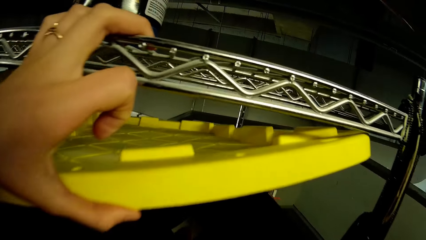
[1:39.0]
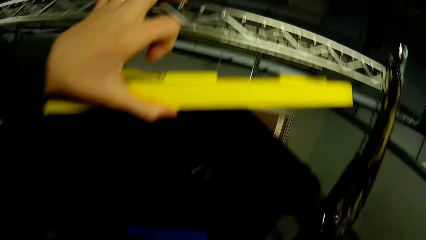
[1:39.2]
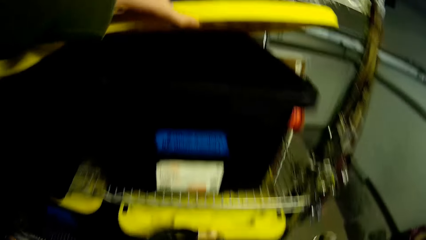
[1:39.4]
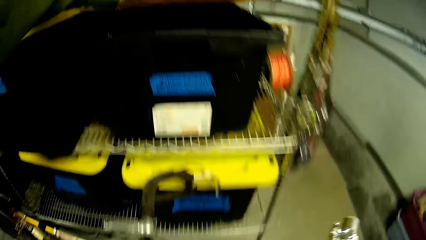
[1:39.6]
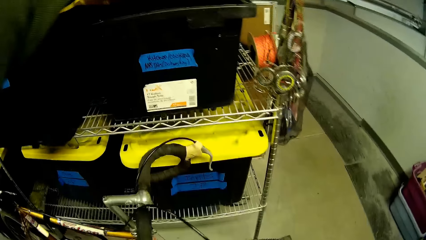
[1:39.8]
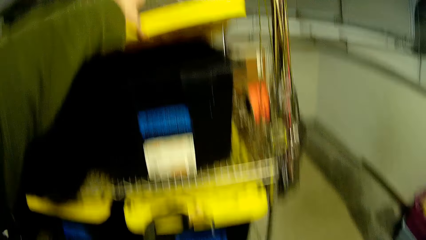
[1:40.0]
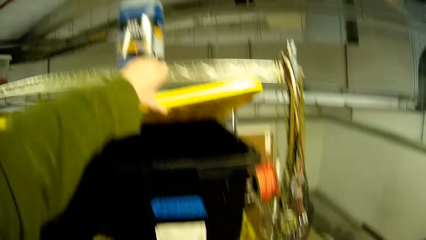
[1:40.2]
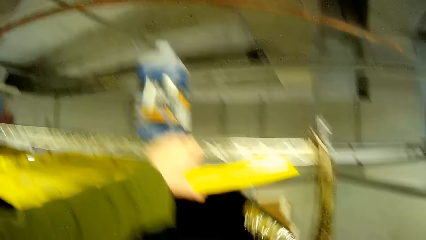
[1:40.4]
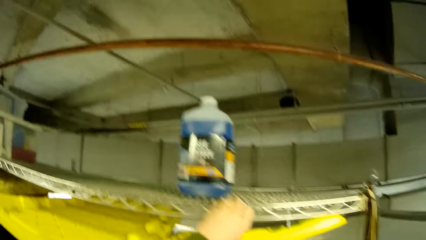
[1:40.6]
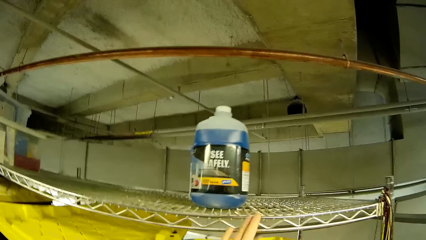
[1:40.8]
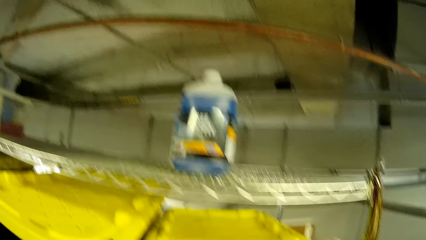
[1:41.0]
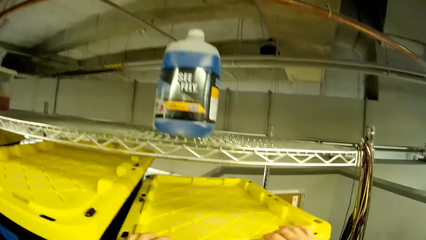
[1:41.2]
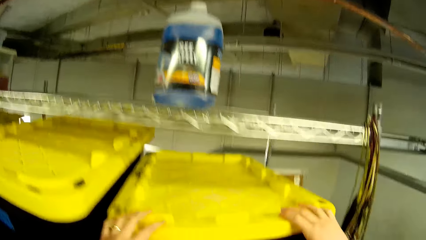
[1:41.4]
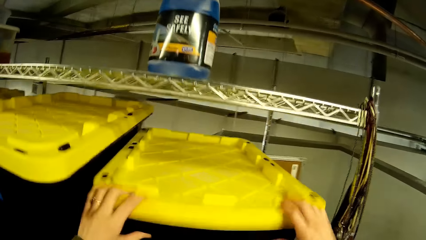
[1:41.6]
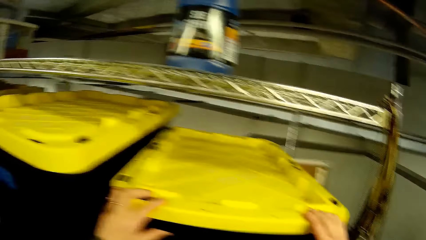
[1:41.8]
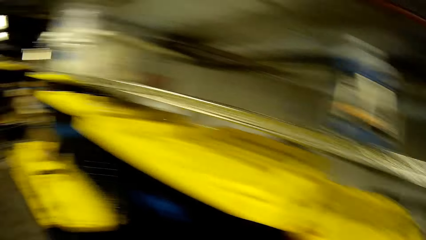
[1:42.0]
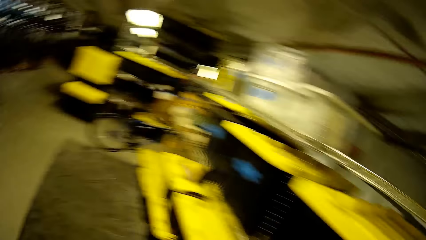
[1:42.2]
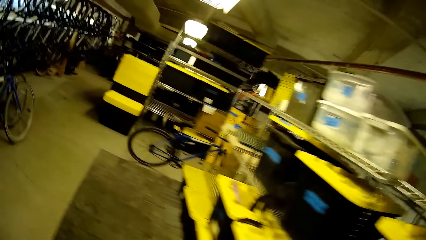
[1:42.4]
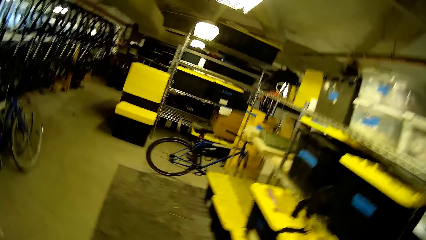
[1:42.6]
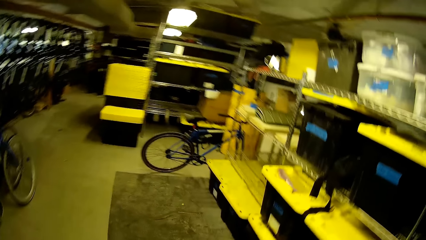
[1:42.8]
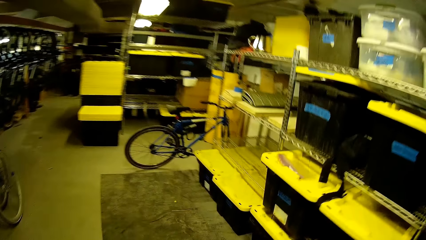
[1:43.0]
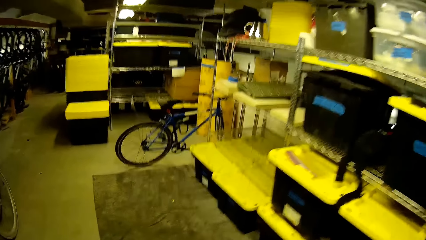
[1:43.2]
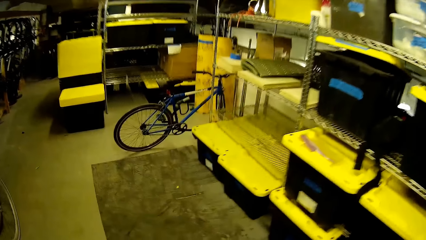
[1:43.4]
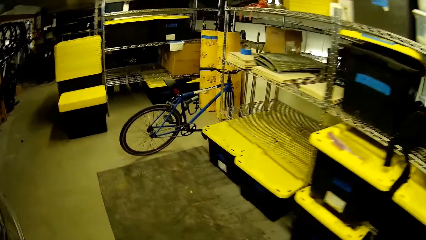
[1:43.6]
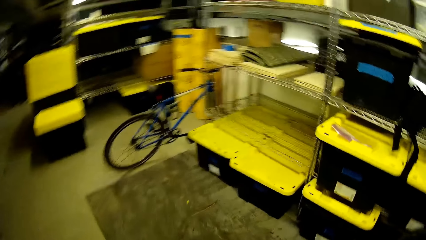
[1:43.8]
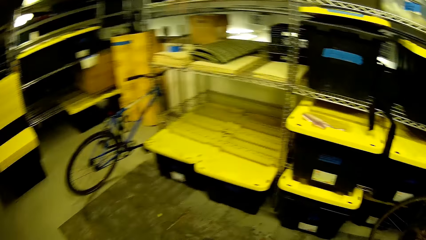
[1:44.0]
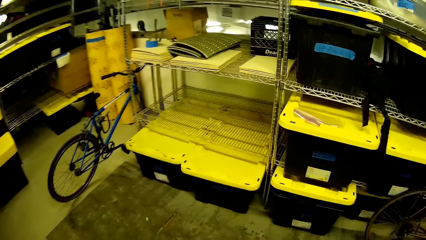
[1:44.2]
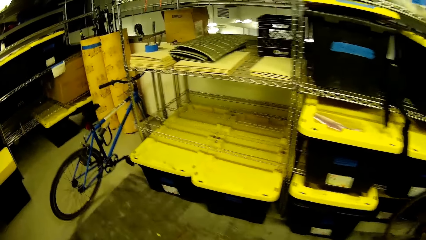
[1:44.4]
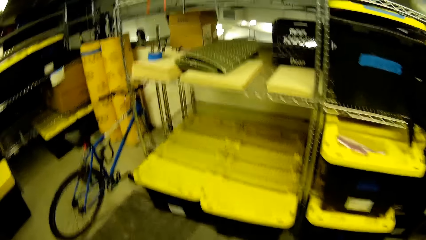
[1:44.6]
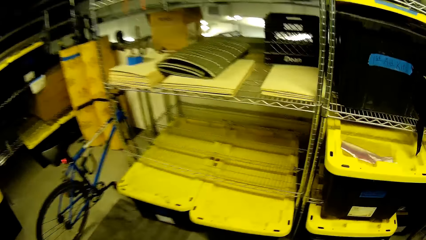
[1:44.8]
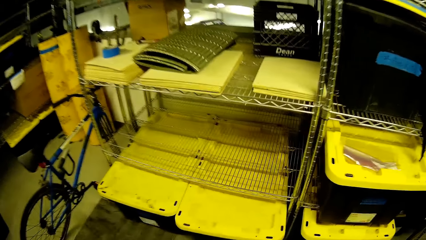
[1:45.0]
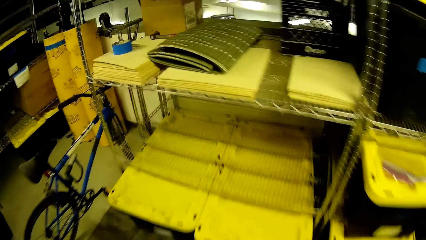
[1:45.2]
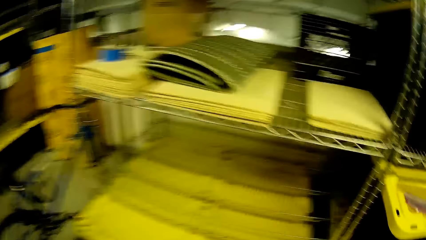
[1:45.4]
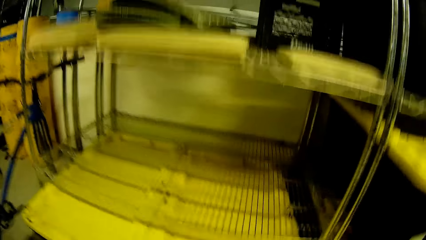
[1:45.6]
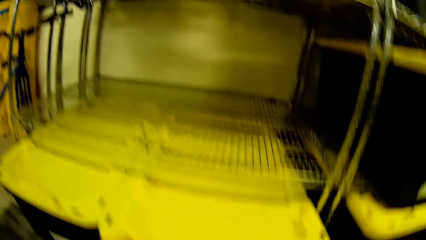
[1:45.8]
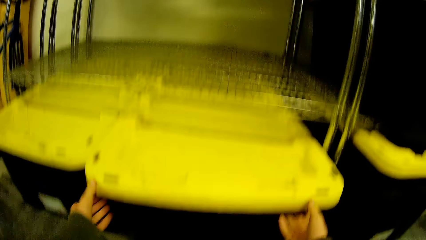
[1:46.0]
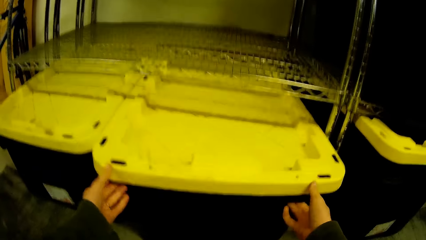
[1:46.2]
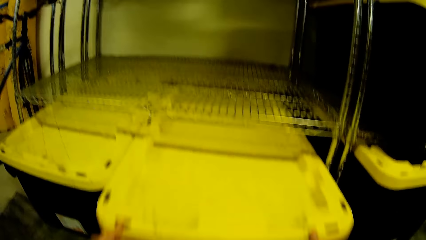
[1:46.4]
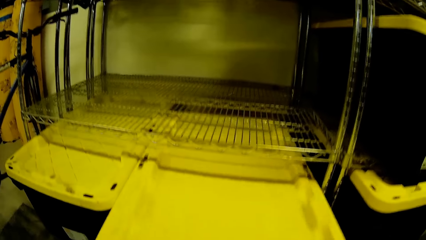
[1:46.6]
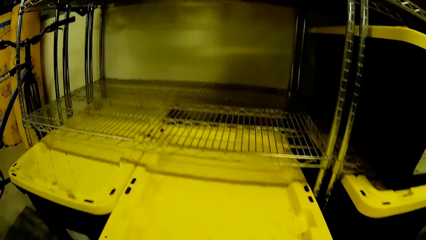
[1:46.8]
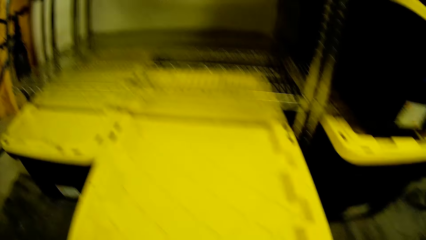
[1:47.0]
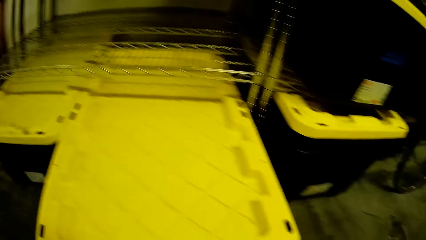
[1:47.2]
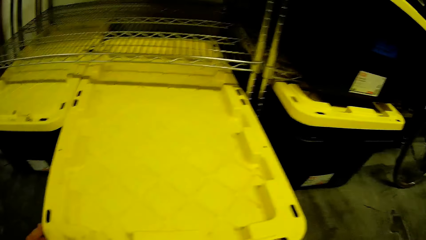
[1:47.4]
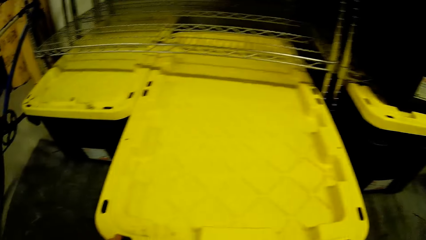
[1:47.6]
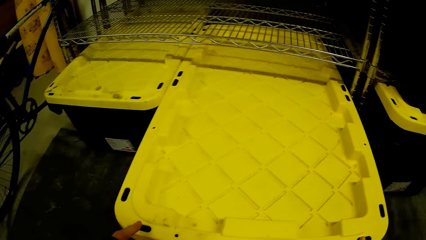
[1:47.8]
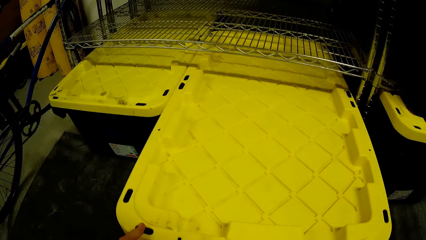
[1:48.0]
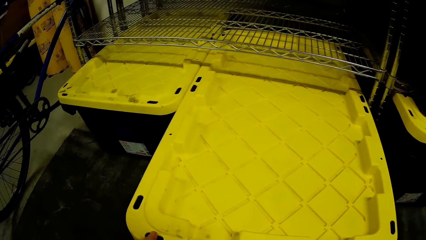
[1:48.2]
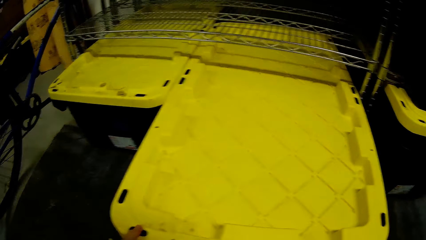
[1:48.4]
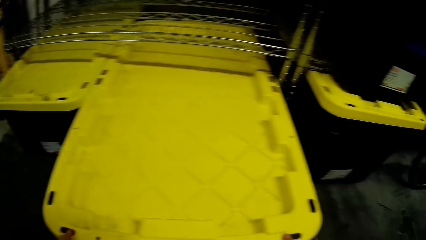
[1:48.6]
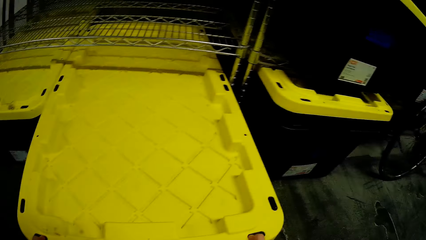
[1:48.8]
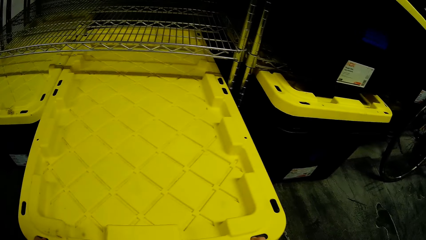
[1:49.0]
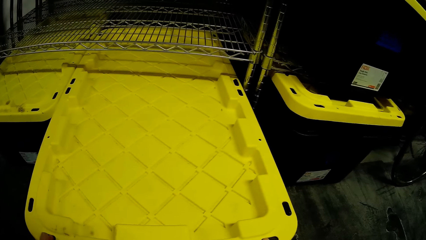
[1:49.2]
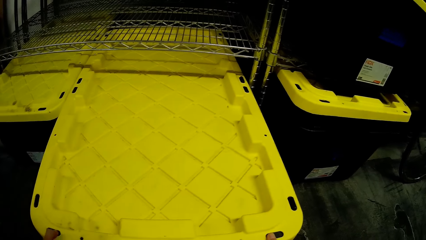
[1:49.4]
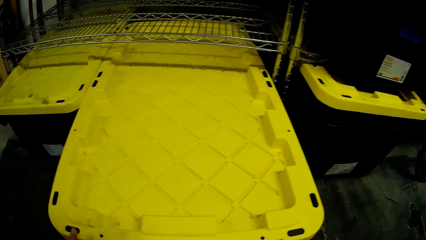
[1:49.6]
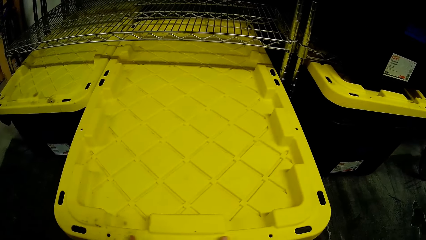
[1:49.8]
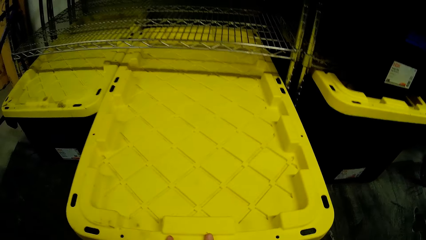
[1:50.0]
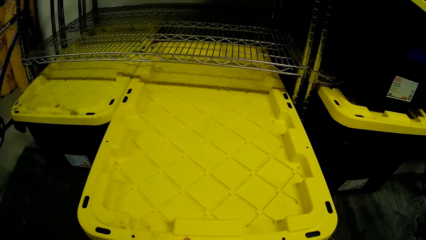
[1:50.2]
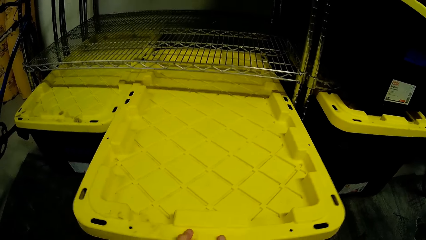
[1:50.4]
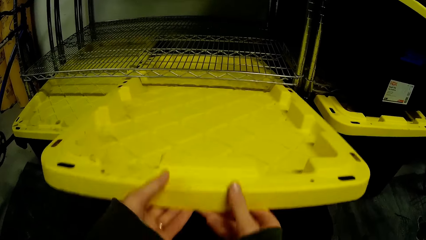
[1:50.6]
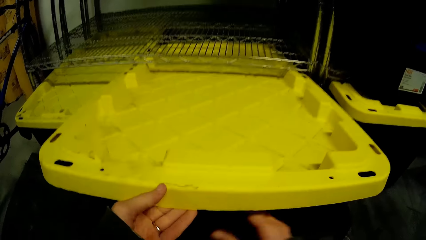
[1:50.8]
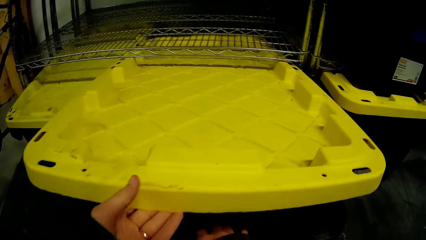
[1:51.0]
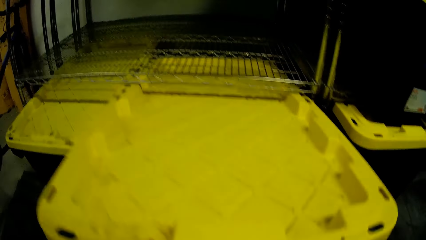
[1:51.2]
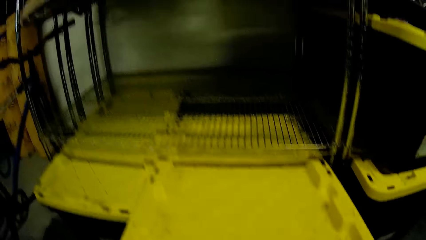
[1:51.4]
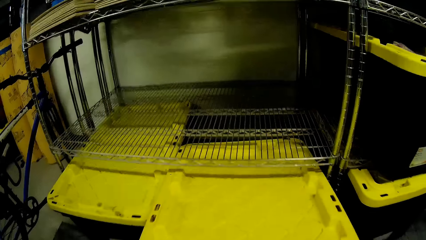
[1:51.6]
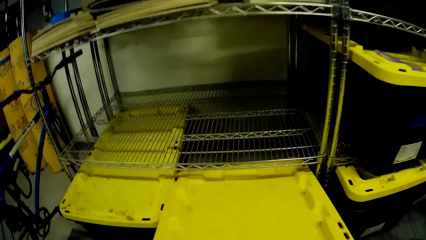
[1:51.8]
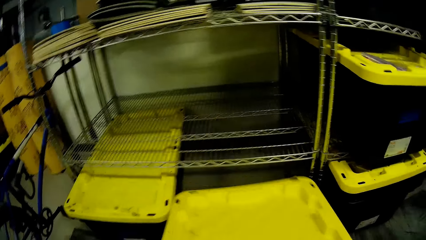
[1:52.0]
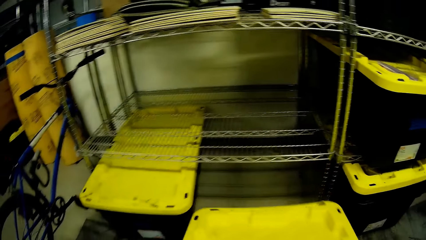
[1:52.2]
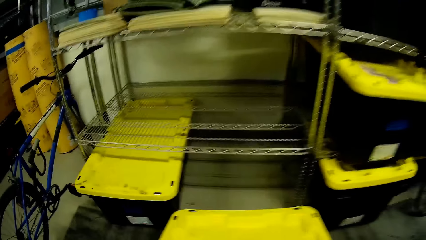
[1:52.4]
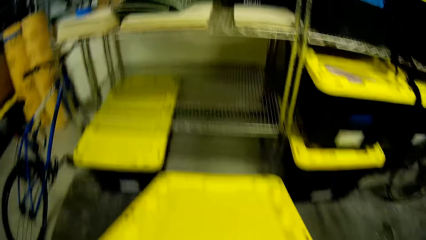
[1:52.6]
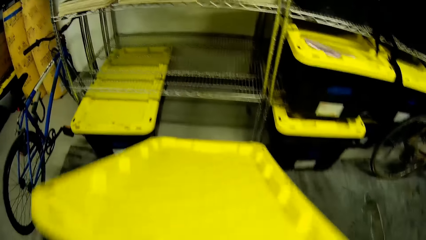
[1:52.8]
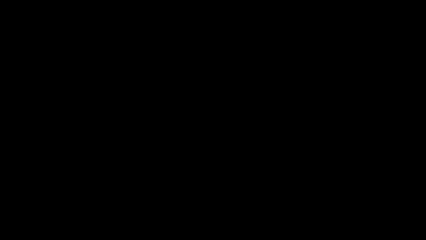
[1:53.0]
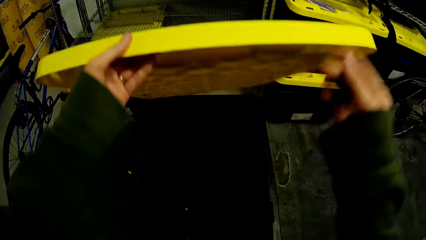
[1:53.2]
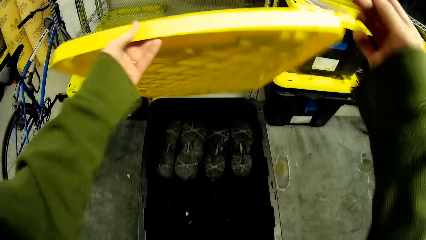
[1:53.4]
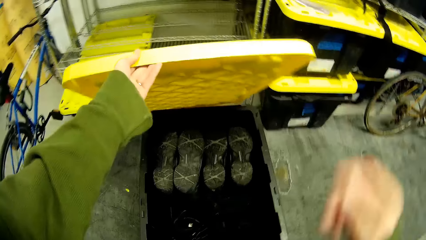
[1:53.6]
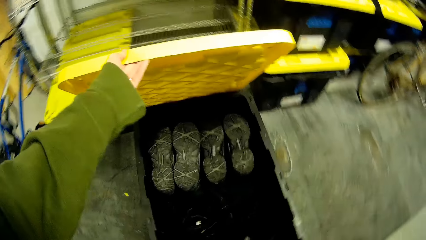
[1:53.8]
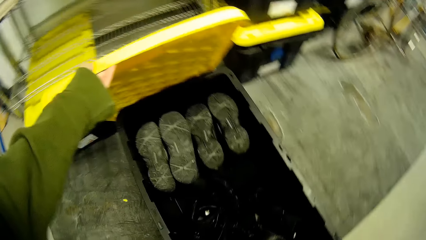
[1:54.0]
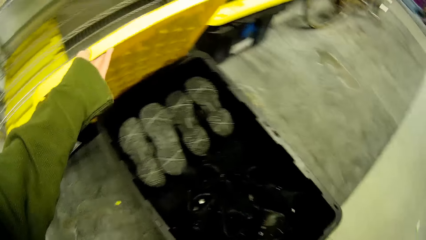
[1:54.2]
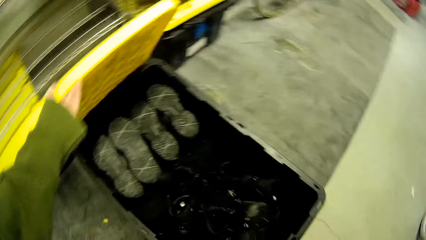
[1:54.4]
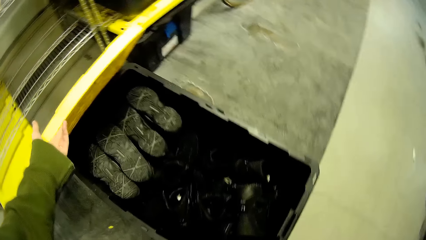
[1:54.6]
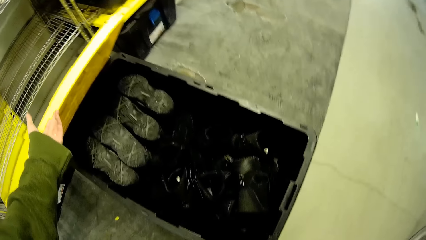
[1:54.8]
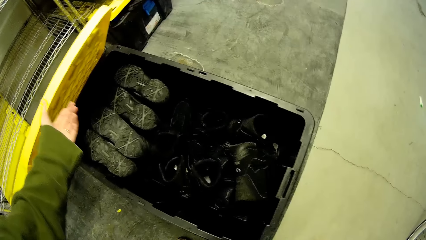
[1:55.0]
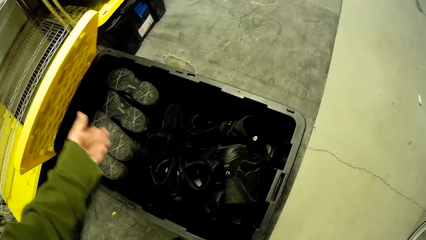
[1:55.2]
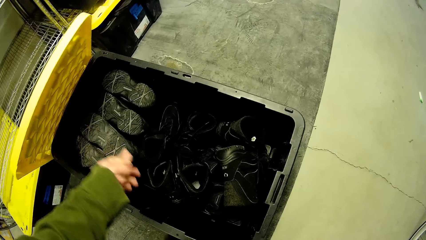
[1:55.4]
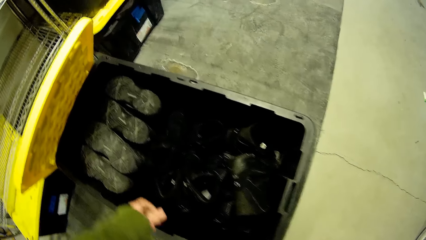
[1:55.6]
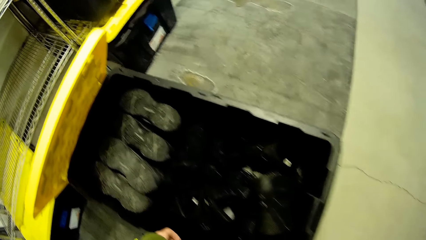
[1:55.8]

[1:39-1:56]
The camera wearer closes the plastic box. They open a bucket, put the fossil in the bucket, and close the bucket. They walk around the store. They pull the plastic box out of the shelf. They open the plastic box. They pull the plastic box out of the shelf. They open the plastic box.
